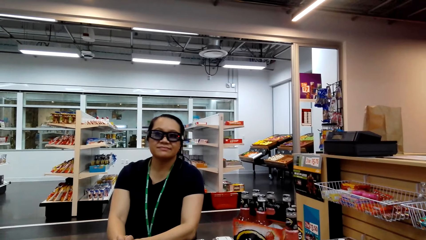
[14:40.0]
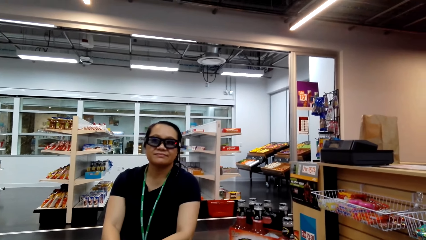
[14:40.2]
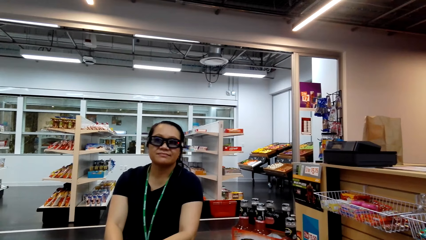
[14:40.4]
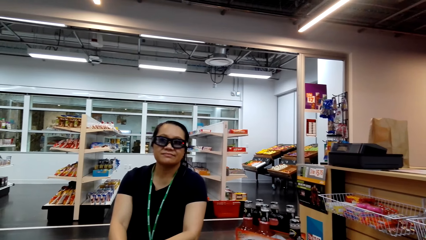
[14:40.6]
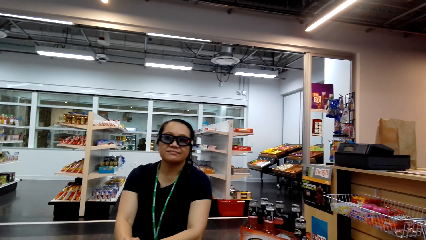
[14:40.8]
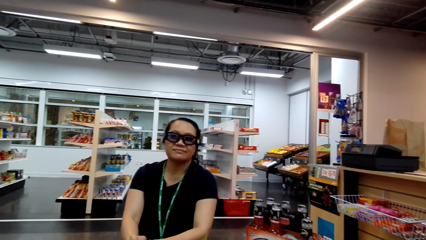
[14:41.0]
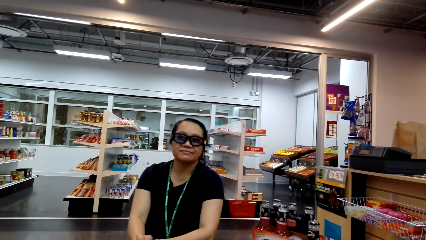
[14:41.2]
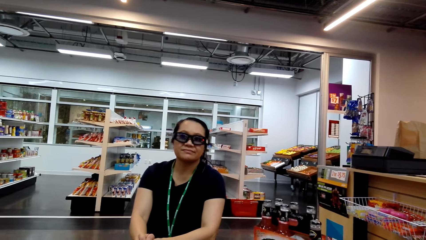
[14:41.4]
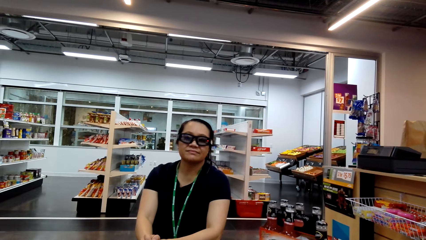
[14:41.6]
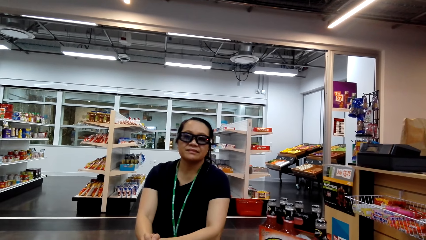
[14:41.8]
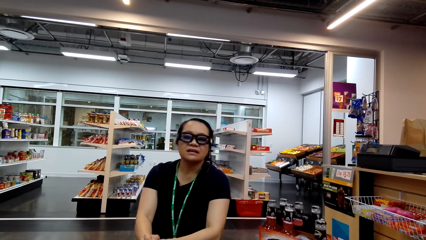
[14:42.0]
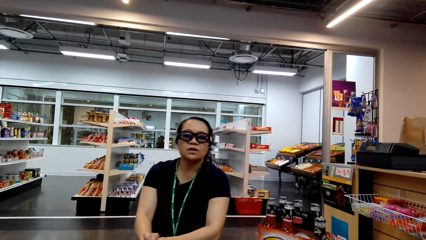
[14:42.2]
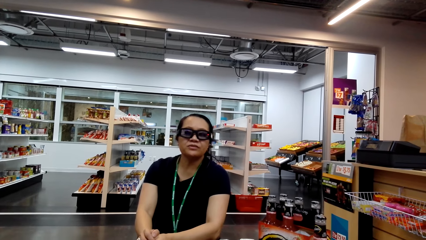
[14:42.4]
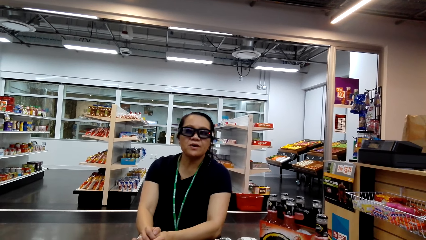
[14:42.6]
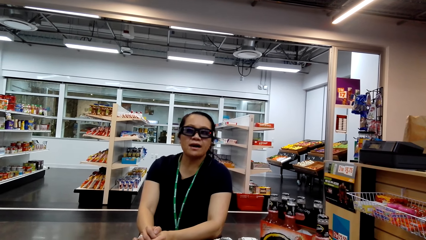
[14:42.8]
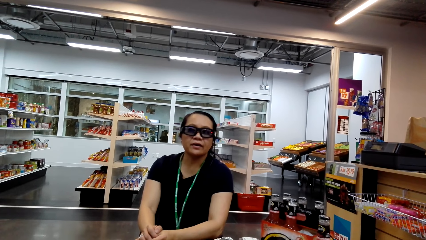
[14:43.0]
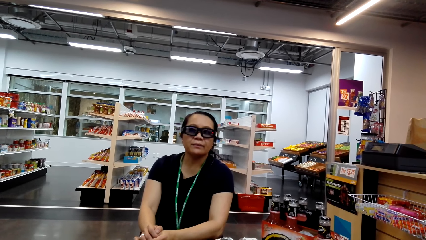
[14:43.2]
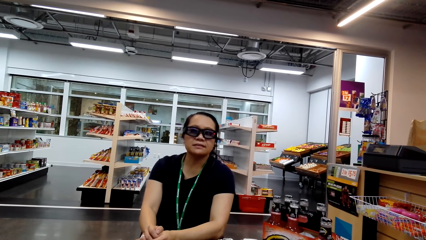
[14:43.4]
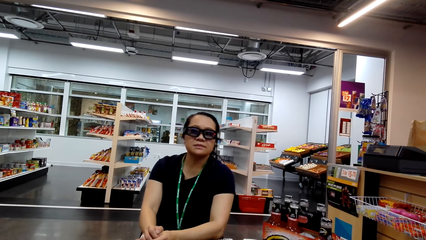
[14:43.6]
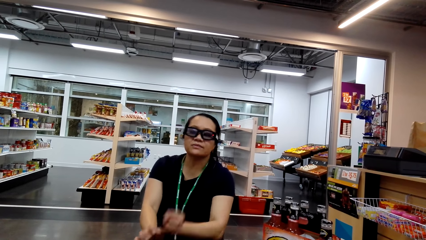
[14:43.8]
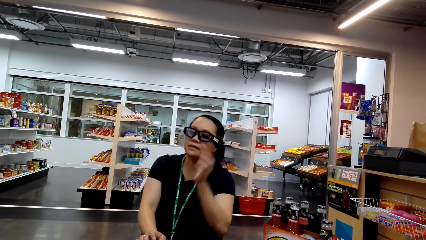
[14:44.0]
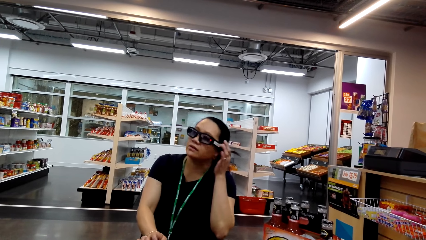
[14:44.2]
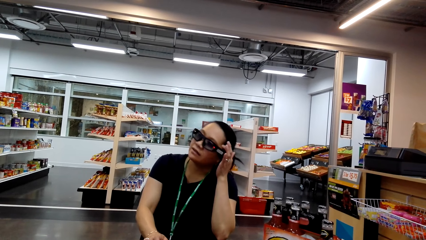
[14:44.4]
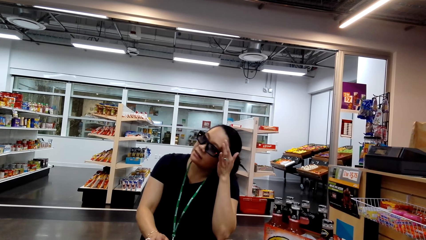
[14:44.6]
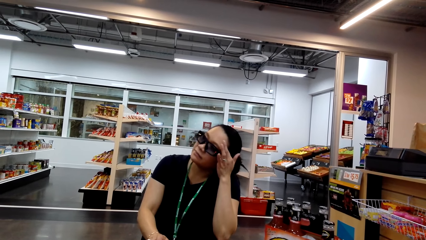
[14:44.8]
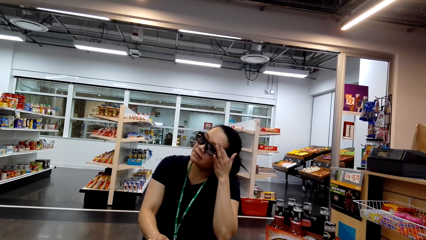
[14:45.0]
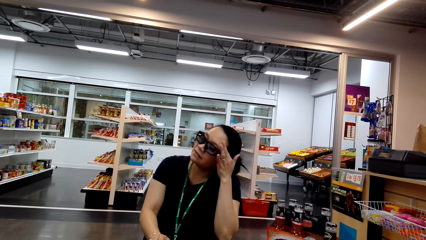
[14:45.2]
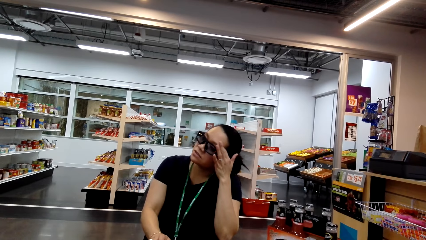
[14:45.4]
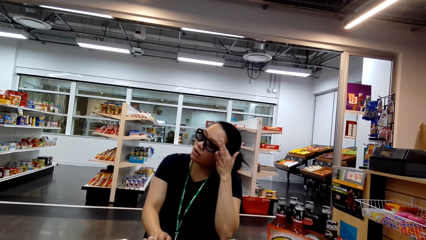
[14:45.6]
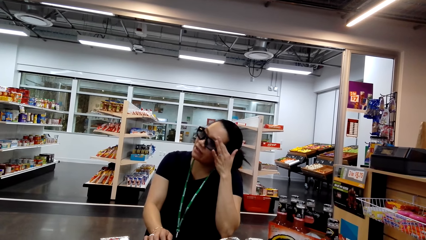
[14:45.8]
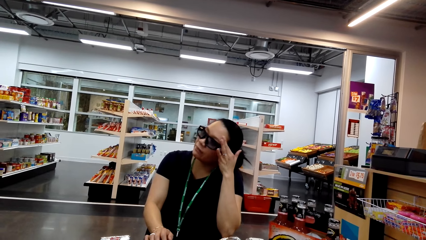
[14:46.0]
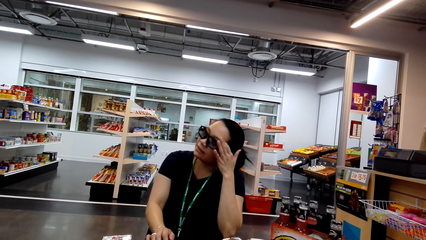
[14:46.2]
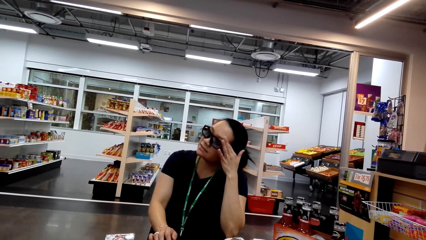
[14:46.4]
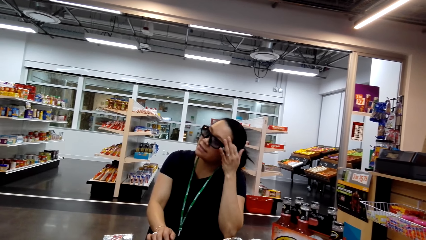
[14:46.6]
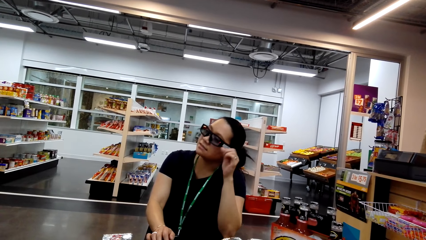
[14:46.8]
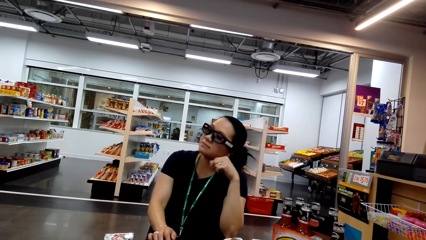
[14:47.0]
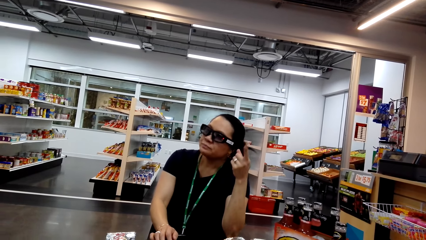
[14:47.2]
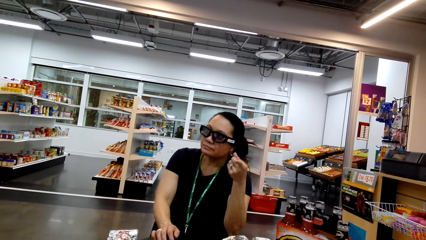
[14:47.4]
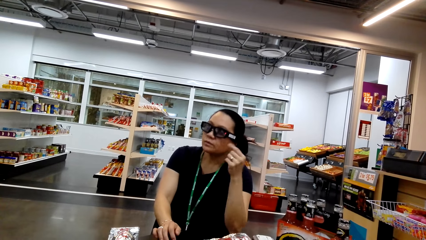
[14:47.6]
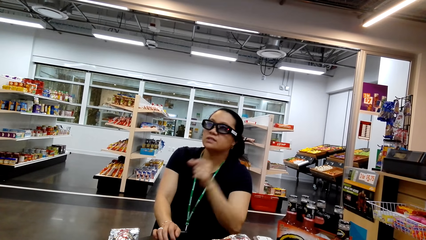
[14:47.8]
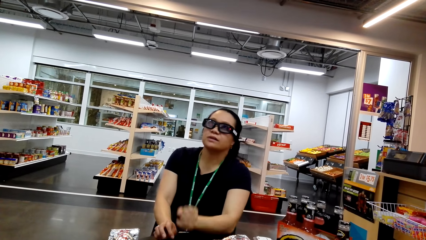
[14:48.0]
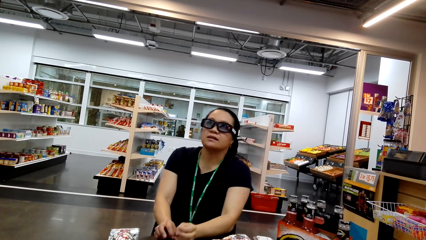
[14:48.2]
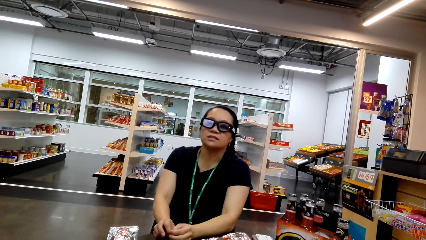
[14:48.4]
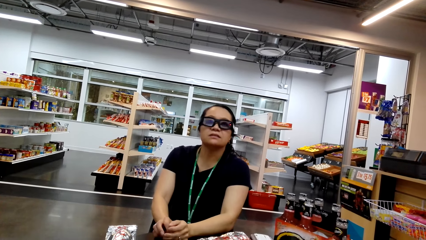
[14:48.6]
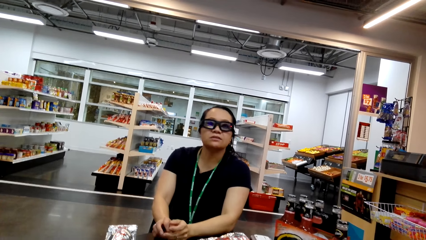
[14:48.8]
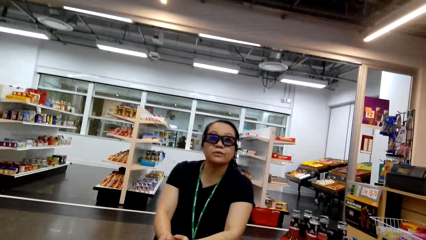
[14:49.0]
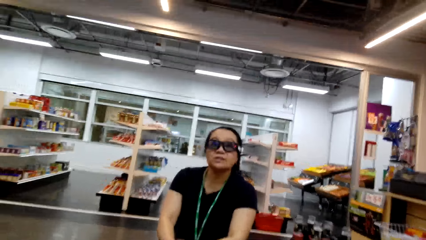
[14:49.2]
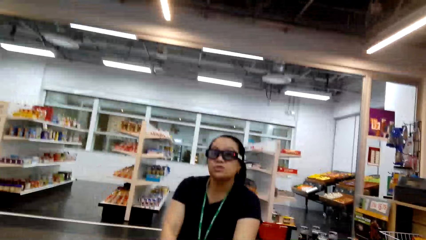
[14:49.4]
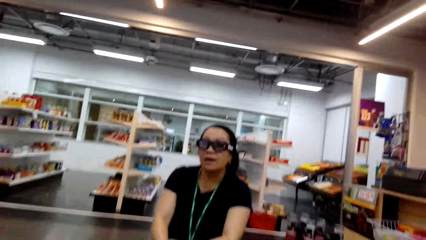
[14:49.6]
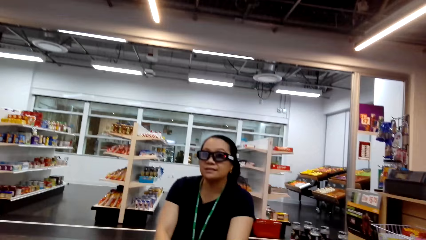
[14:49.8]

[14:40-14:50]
A woman talks to the camera wearer. The woman talks to the camera wearer again. The woman touches her face.

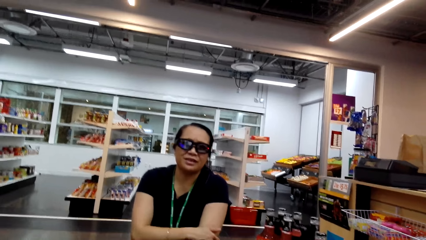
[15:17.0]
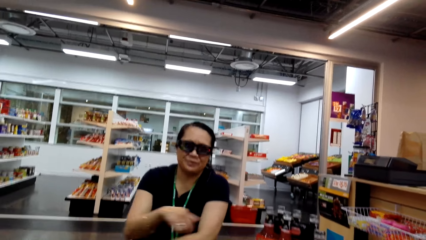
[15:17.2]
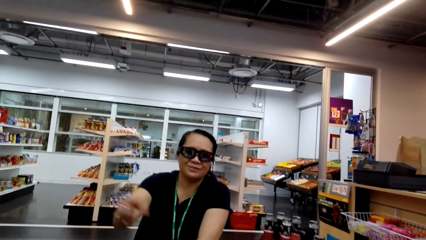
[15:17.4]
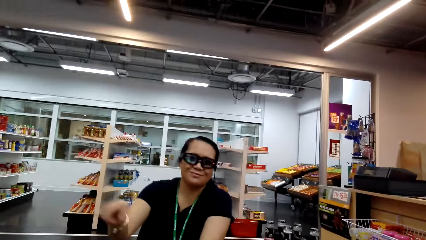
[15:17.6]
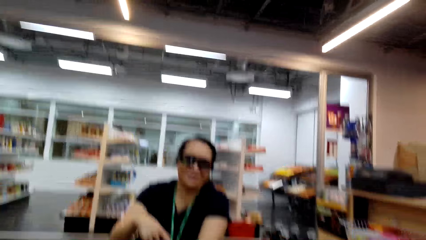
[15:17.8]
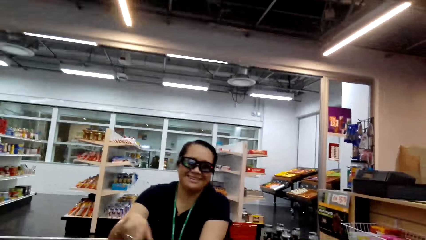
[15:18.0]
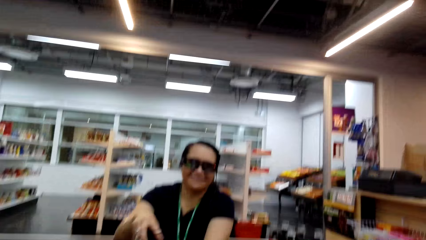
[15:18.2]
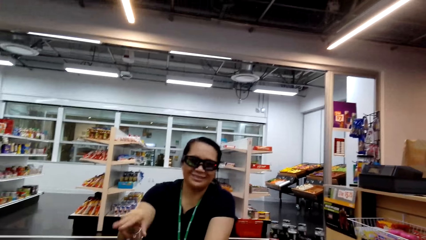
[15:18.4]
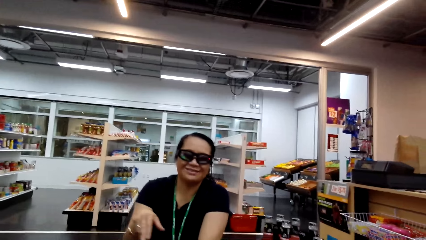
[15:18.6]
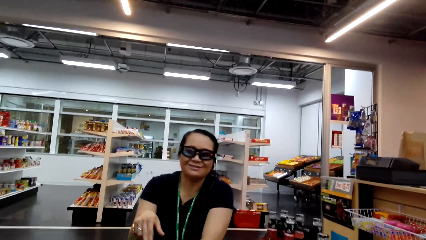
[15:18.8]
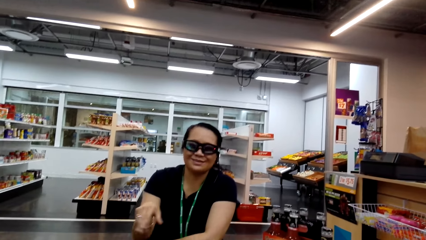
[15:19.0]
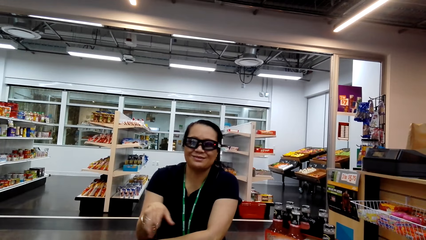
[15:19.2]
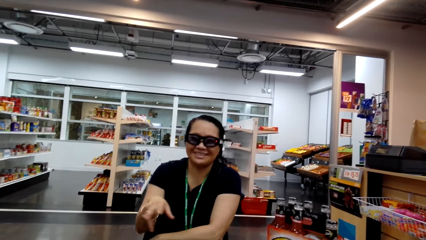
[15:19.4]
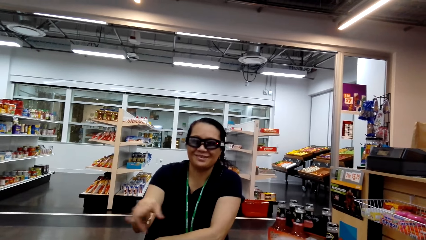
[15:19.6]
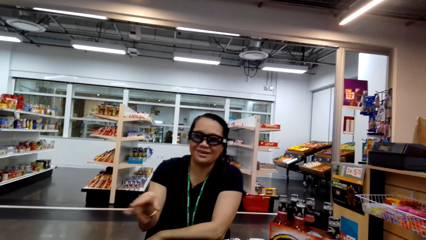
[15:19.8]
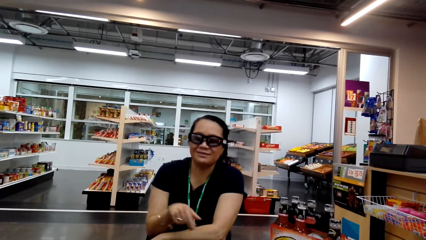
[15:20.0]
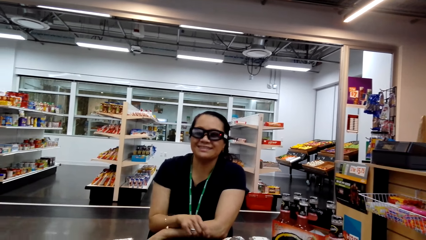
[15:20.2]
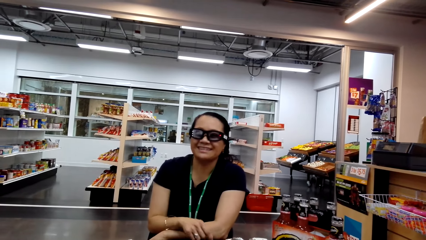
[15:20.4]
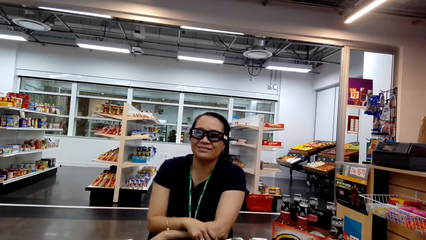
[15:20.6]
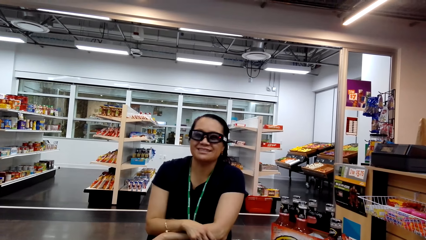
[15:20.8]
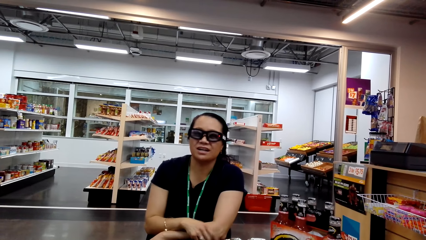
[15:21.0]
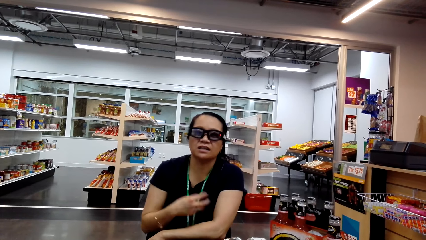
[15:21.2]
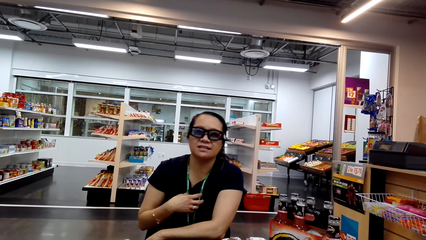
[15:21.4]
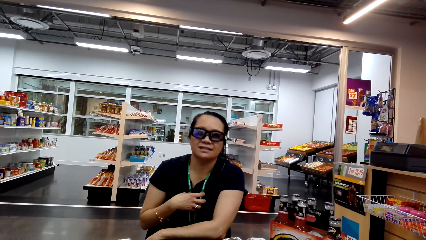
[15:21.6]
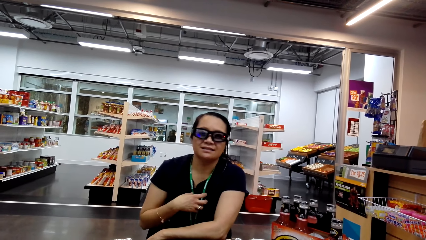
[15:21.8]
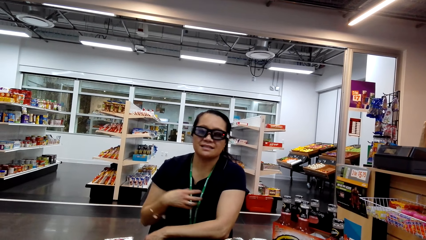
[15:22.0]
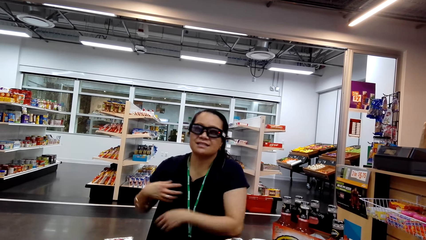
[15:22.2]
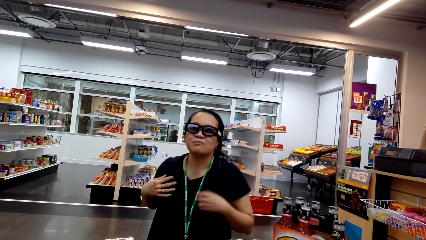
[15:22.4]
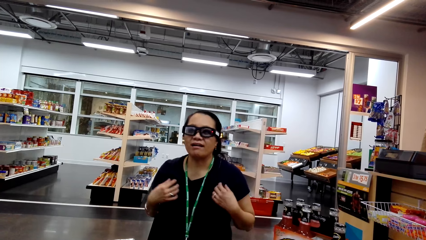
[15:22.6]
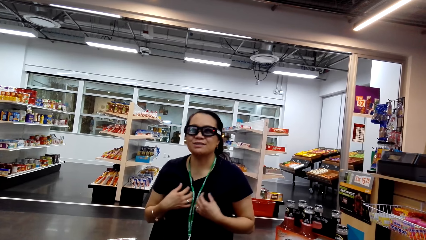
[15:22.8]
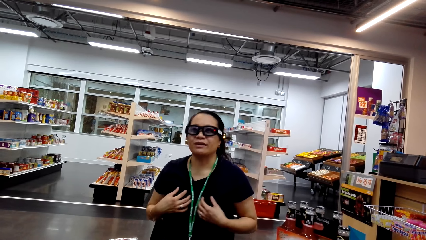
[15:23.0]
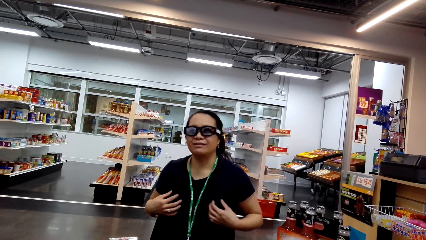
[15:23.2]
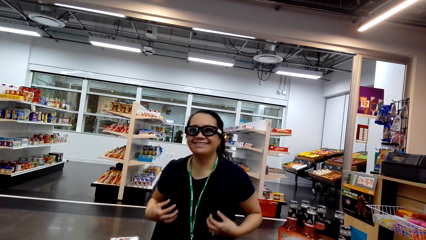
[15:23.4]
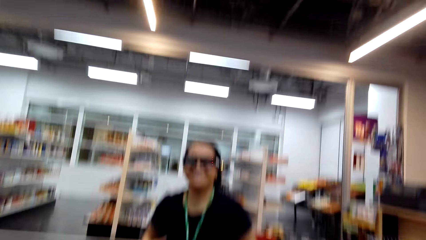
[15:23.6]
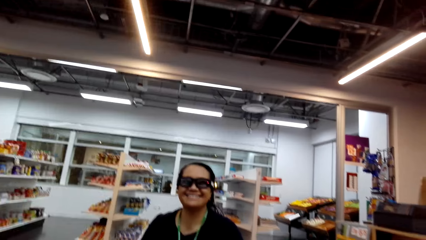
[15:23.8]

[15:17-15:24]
The camera wearer laughs. A woman talks to the camera wearer.
